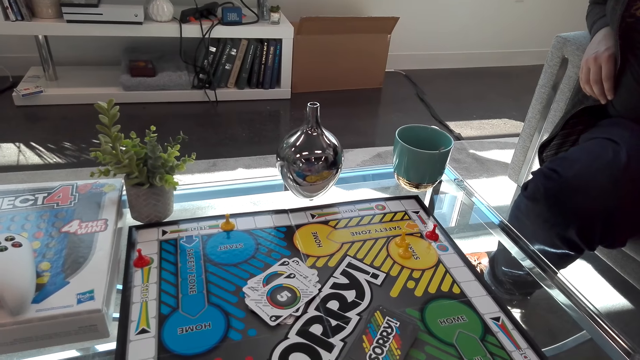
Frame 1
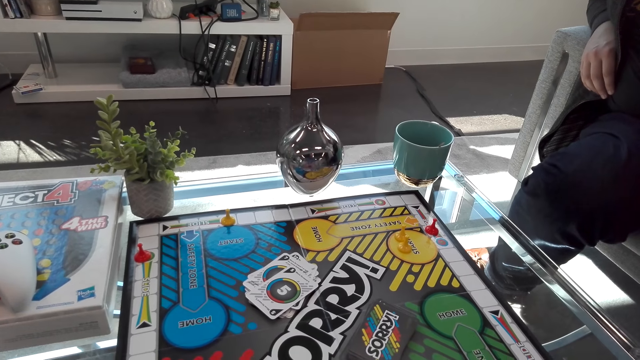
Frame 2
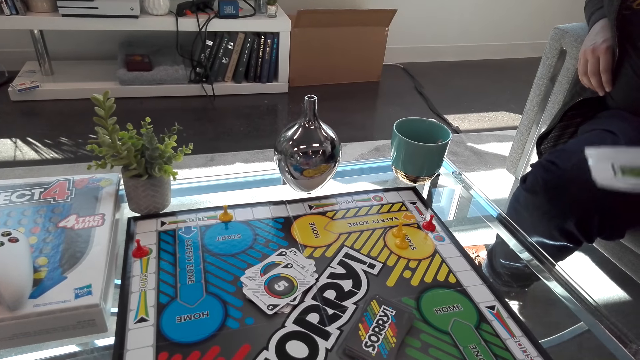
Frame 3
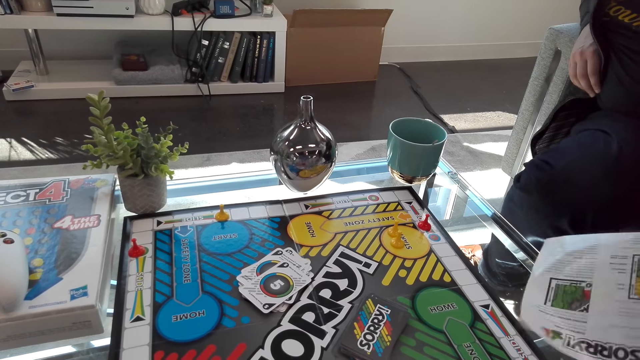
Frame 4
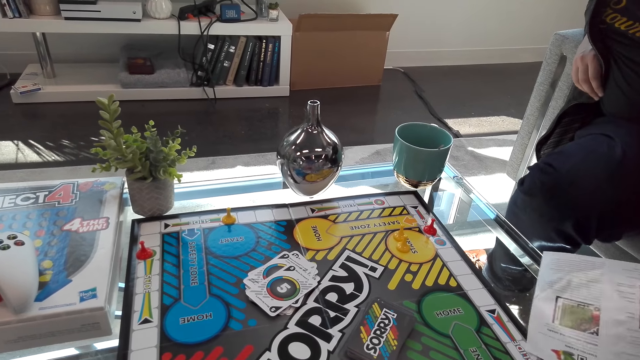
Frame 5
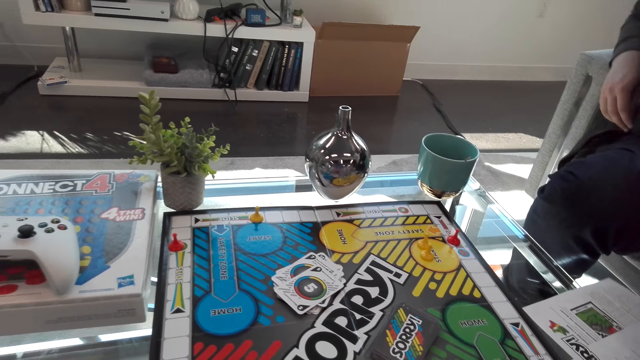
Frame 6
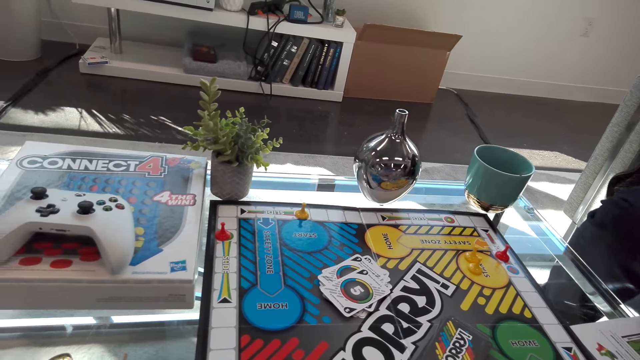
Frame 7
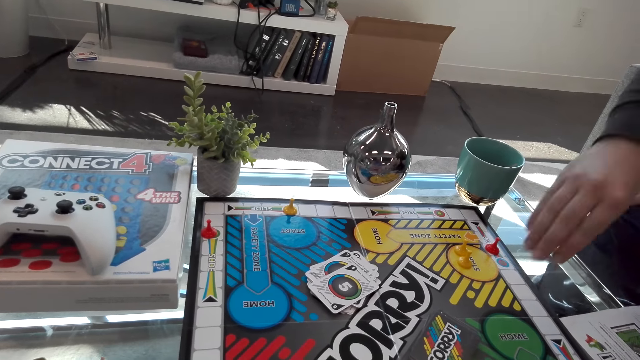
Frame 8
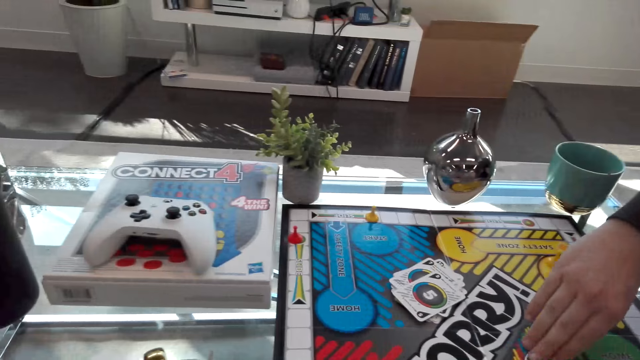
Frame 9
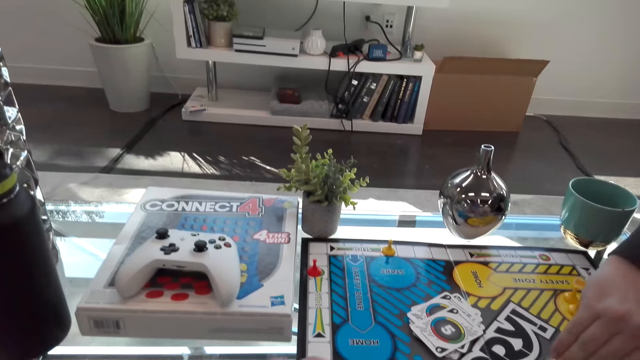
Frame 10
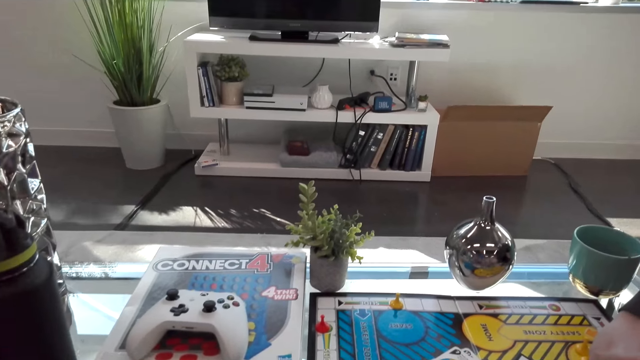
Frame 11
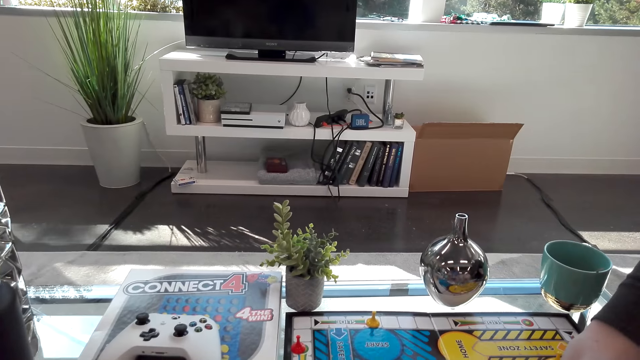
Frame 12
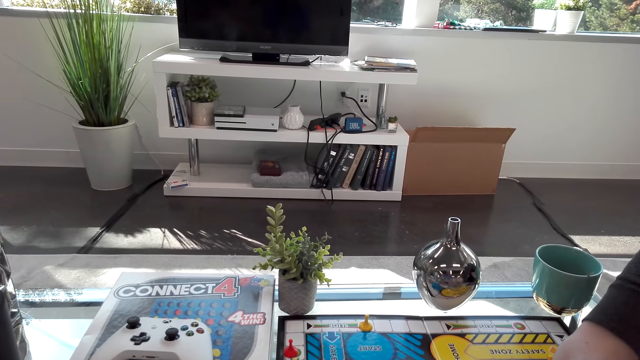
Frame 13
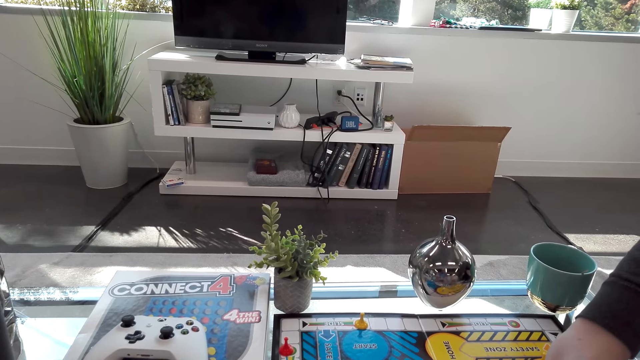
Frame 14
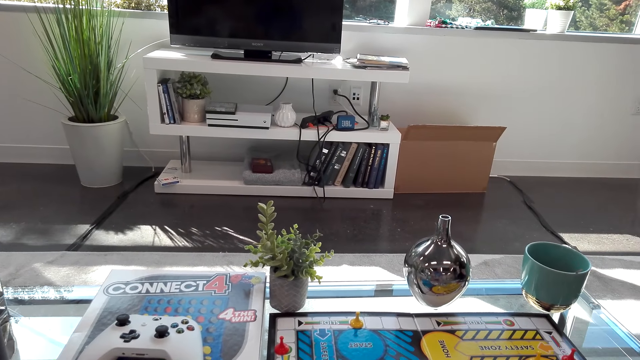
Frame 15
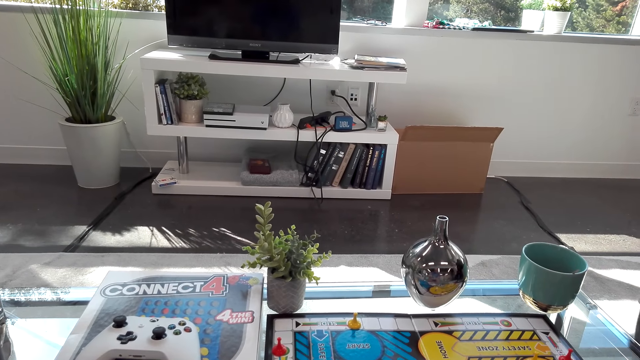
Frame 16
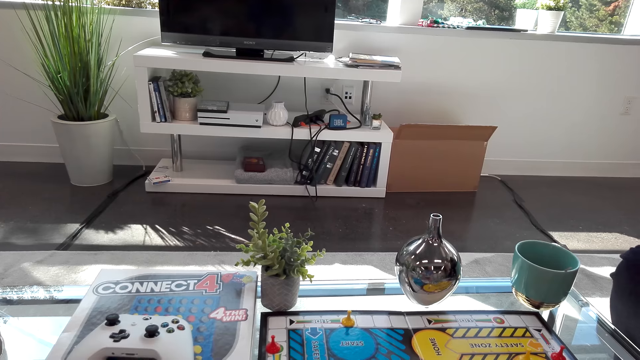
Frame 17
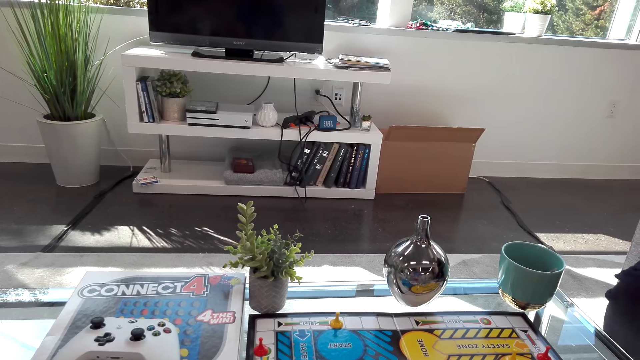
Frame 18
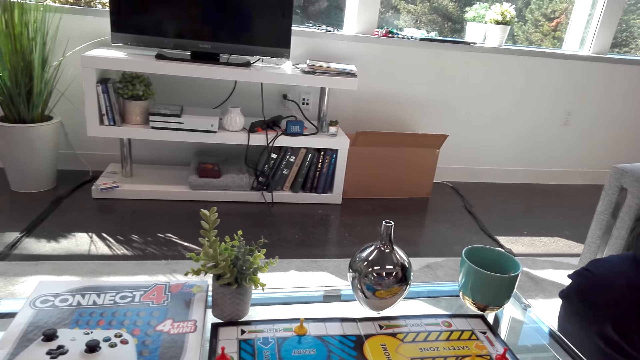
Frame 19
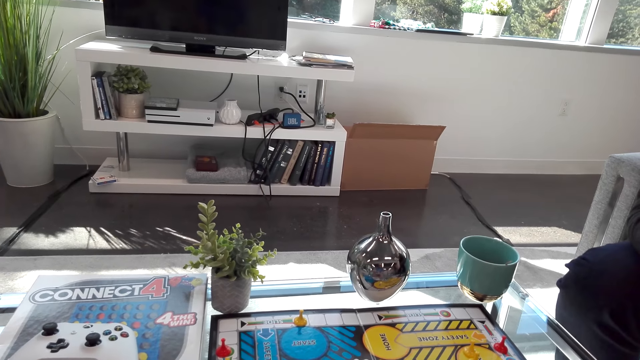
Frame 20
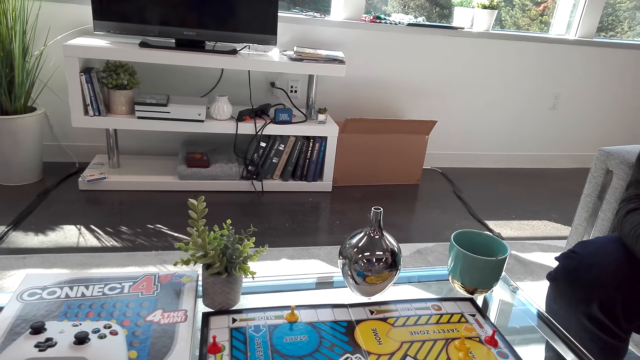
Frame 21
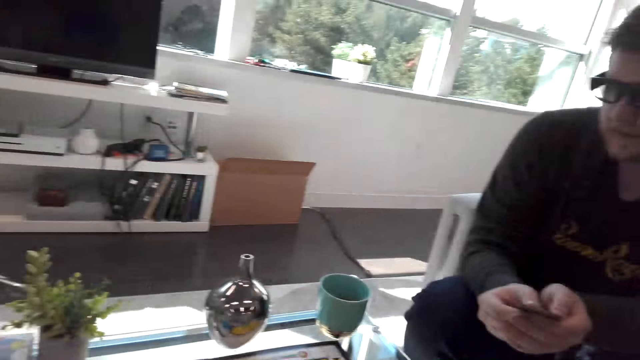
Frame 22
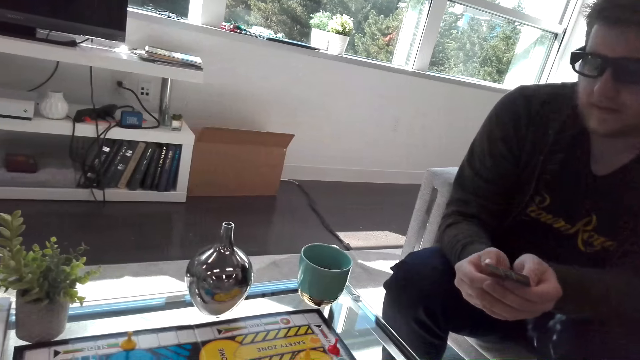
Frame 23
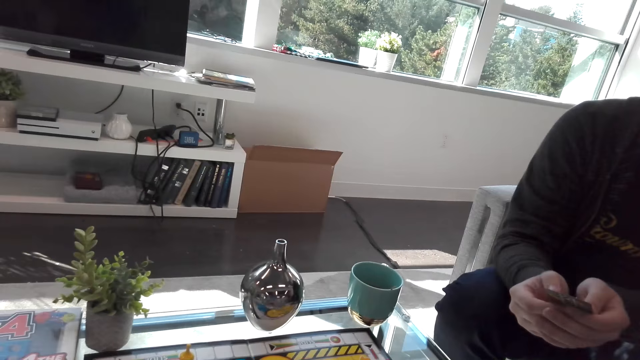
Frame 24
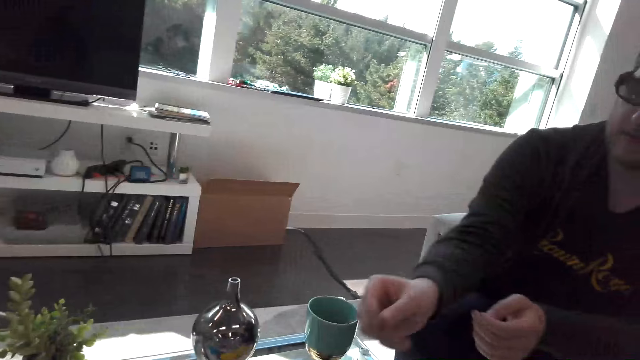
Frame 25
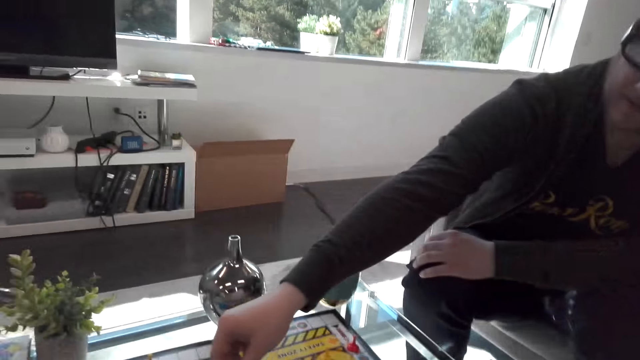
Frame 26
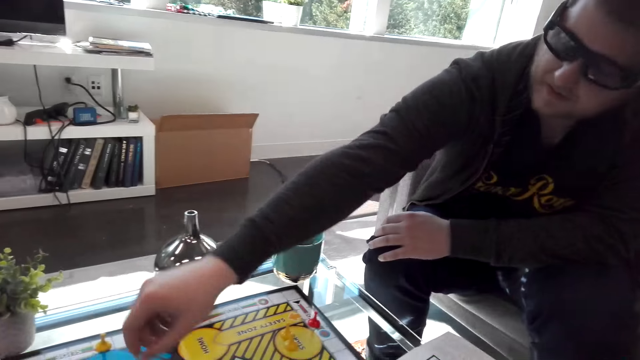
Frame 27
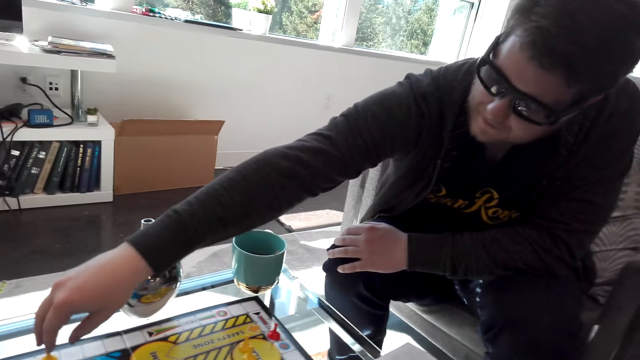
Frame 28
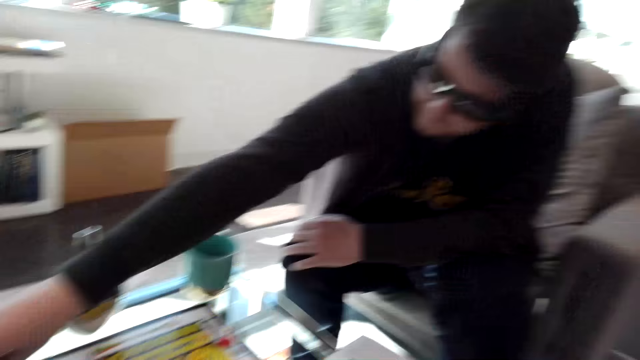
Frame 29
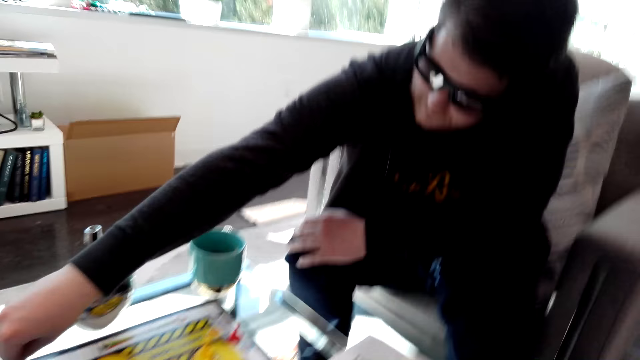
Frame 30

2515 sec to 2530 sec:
The man puts the game paper on the table and plays the Monopoly board game. The camera wearer touches the card, talks to the man, and plays the Monopoly board game. They talk to the man. The man plays the board game with the camera wearer.

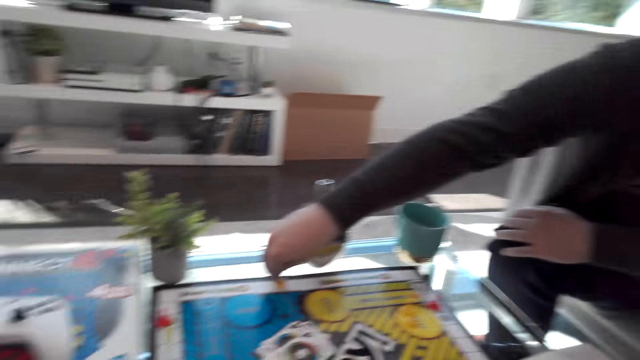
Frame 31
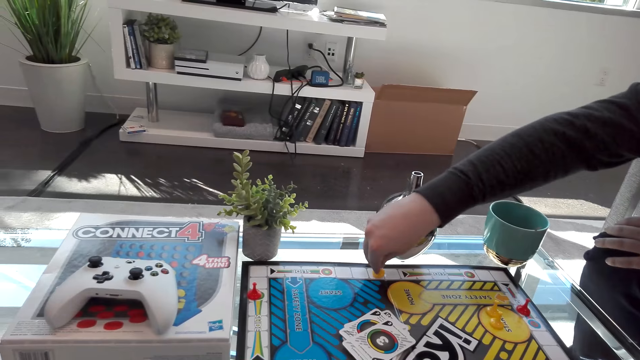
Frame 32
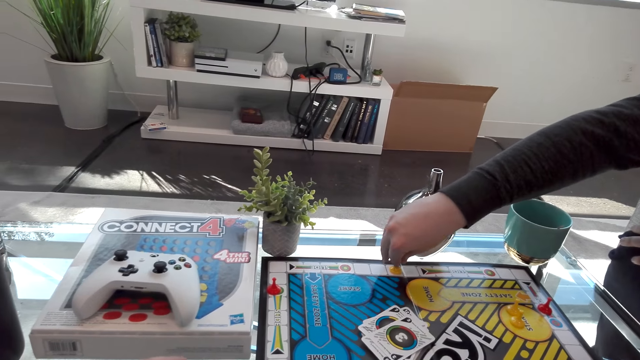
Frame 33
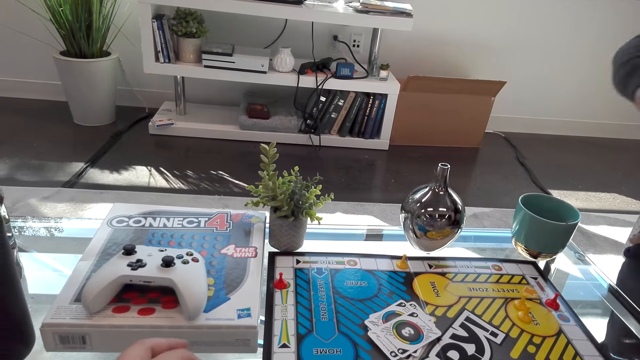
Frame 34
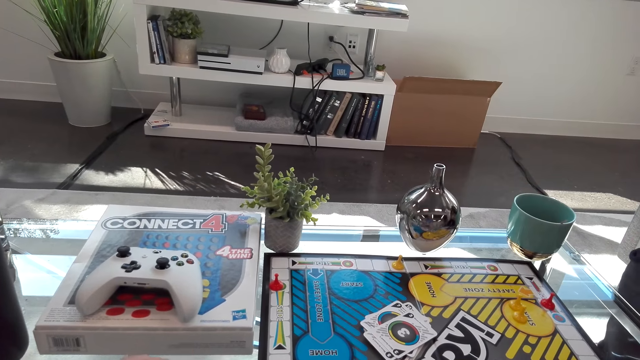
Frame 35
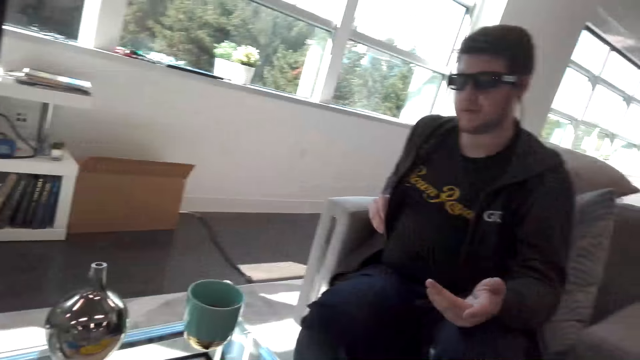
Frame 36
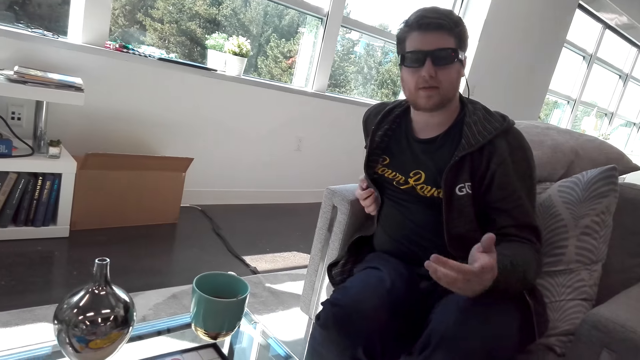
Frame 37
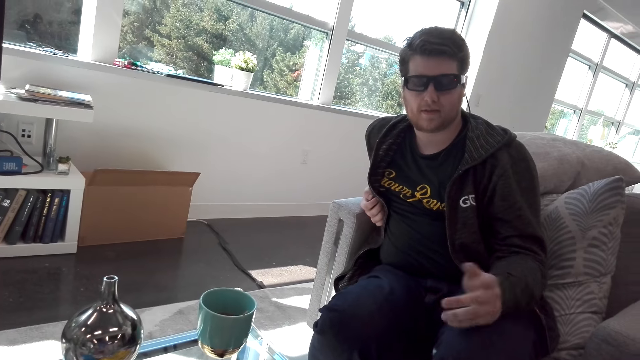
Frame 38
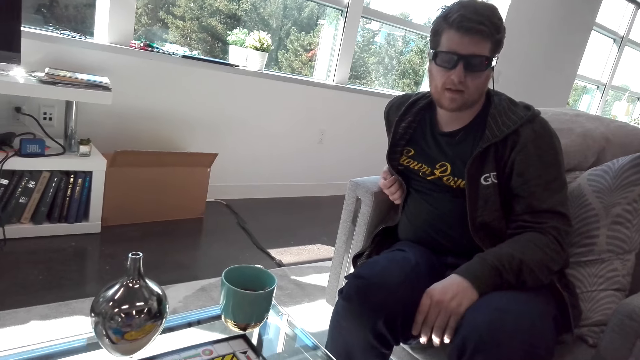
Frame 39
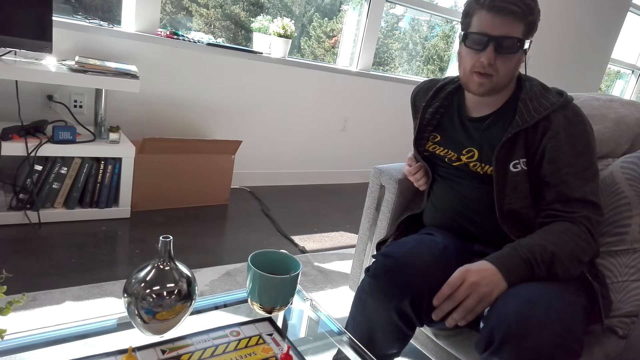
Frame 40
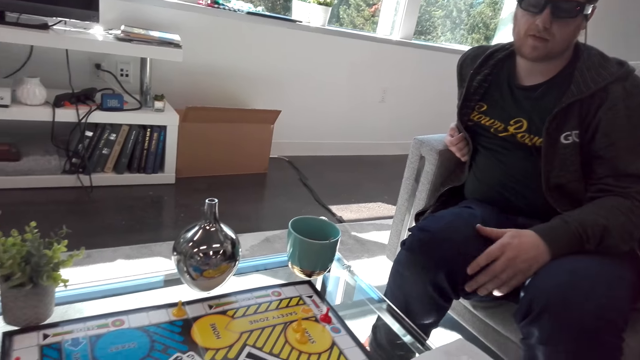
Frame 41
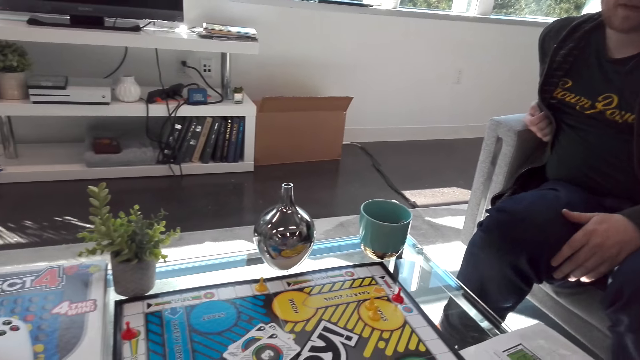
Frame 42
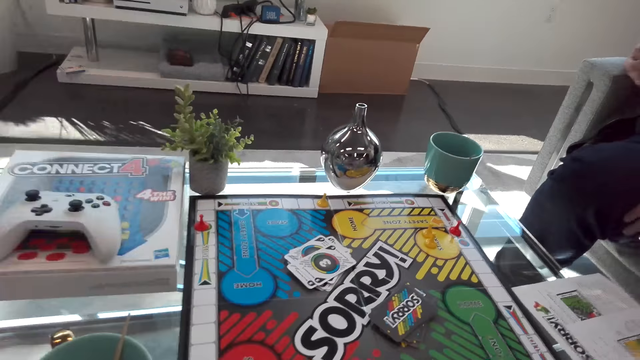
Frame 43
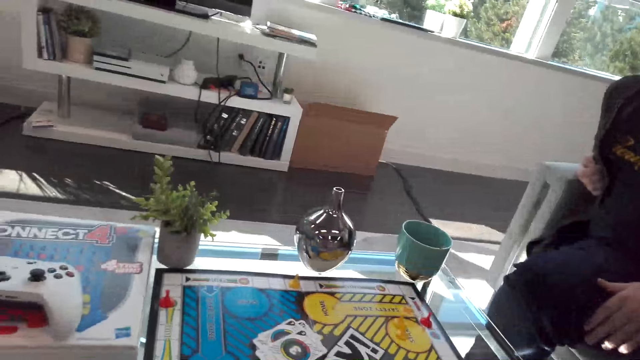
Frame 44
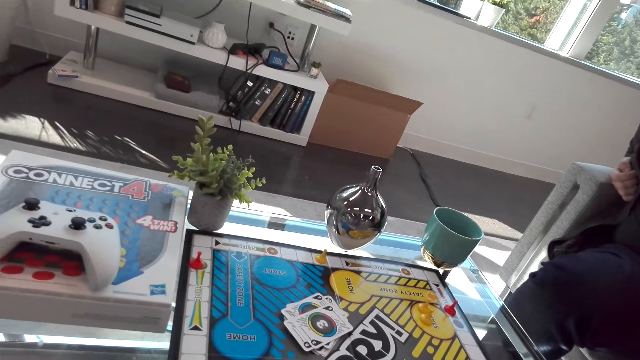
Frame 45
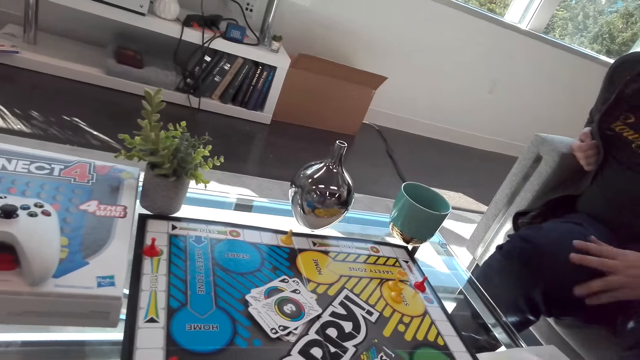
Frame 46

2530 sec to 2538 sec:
A man talks to the camera wearer. The man moves his hand.
